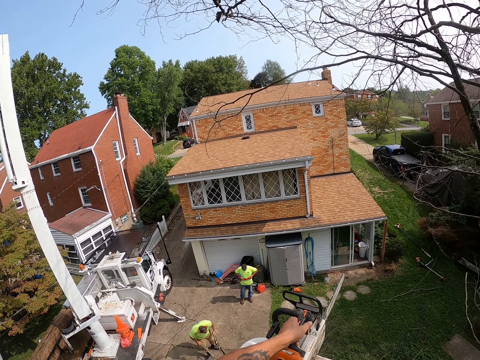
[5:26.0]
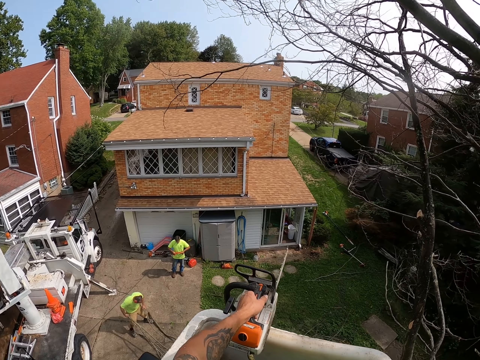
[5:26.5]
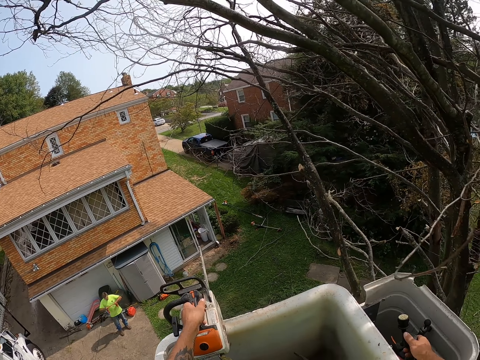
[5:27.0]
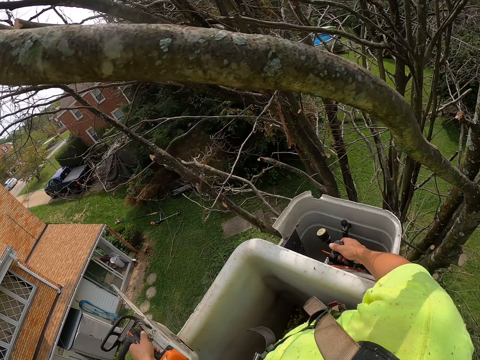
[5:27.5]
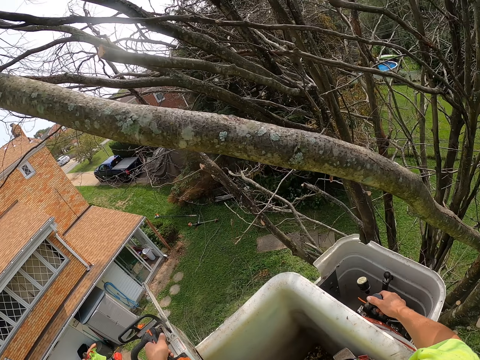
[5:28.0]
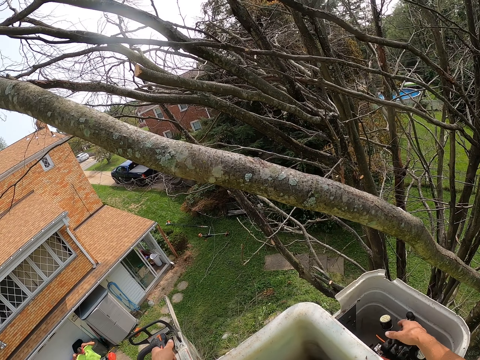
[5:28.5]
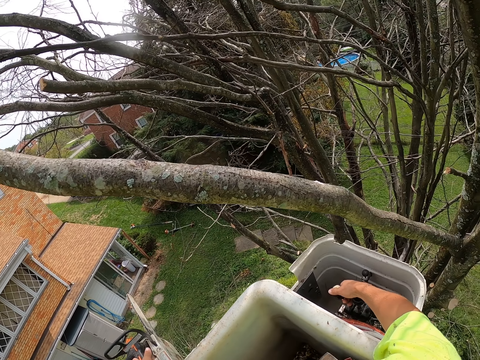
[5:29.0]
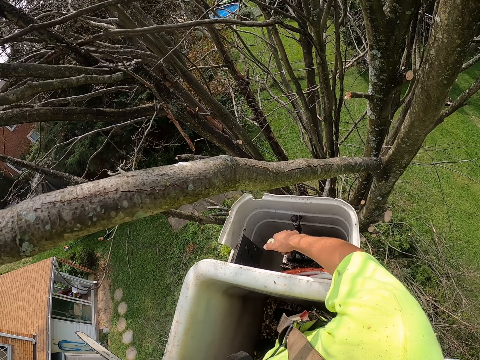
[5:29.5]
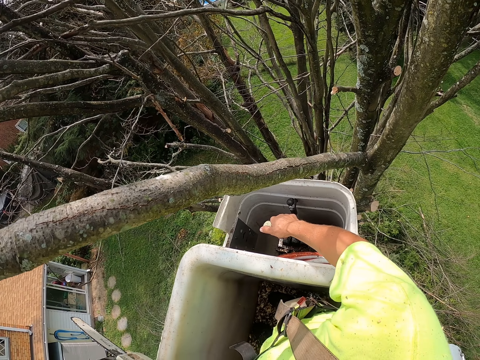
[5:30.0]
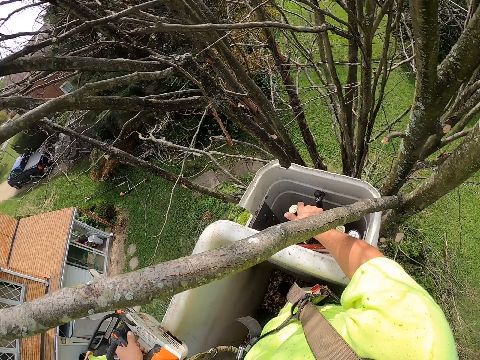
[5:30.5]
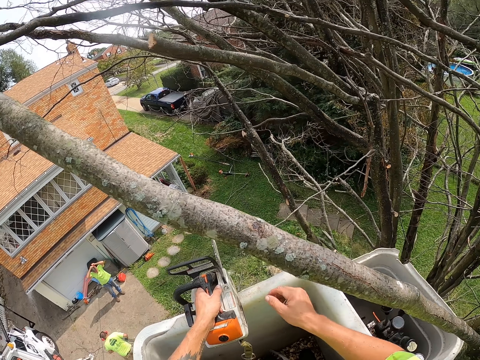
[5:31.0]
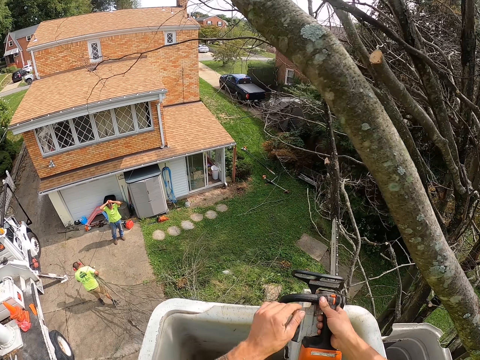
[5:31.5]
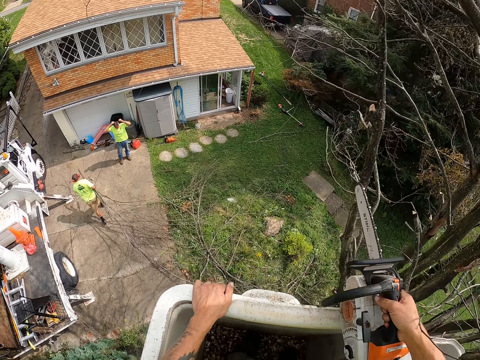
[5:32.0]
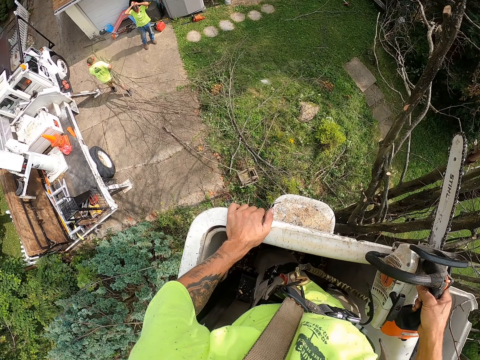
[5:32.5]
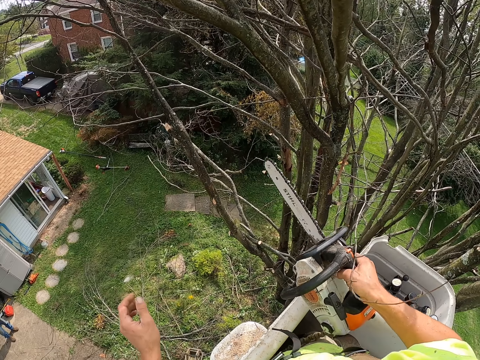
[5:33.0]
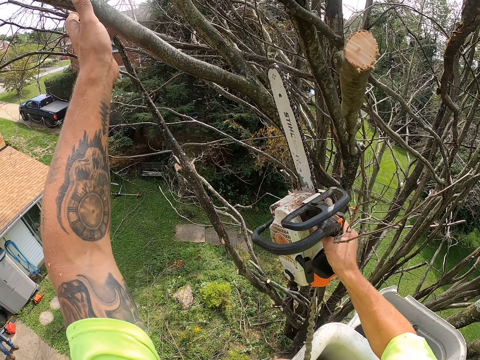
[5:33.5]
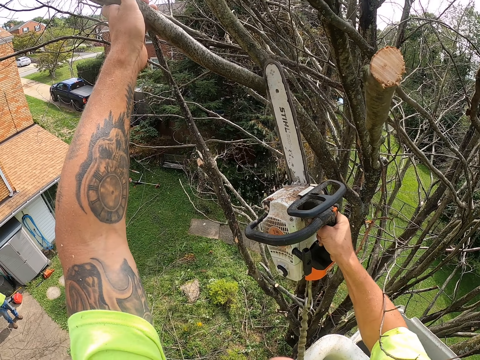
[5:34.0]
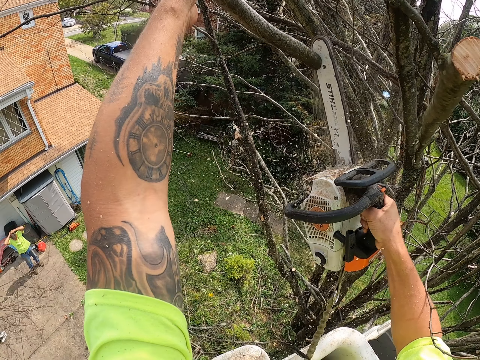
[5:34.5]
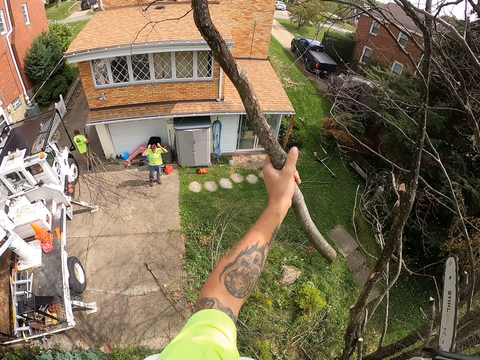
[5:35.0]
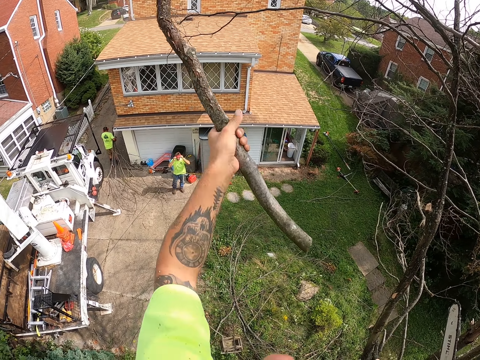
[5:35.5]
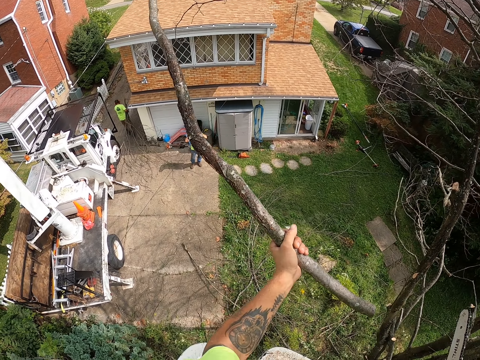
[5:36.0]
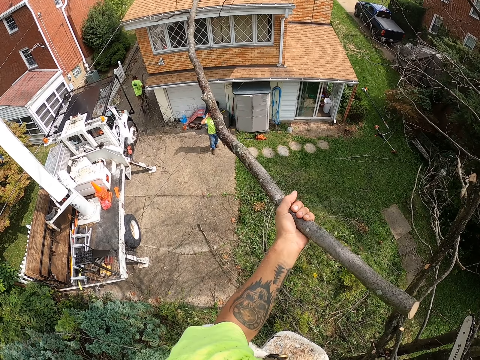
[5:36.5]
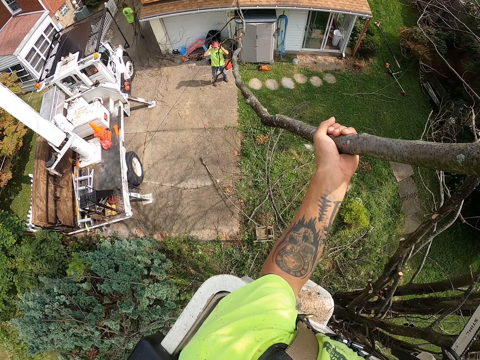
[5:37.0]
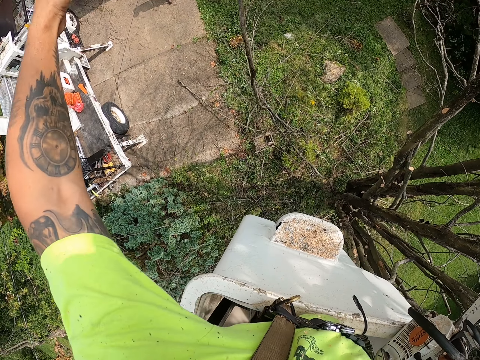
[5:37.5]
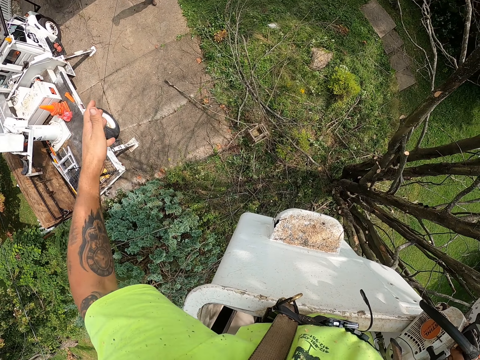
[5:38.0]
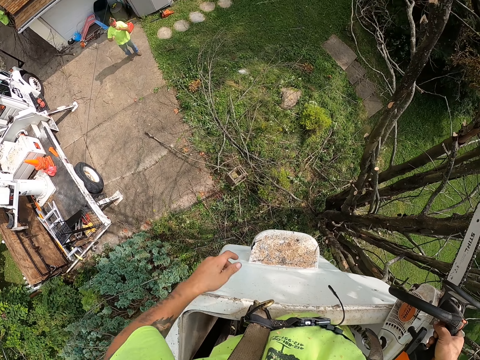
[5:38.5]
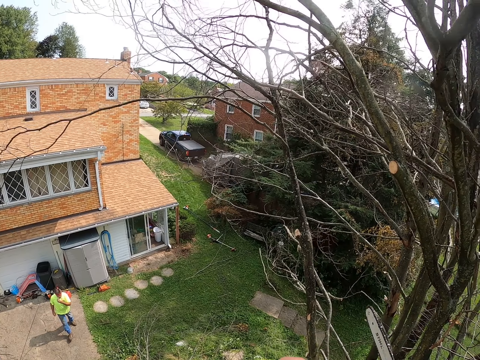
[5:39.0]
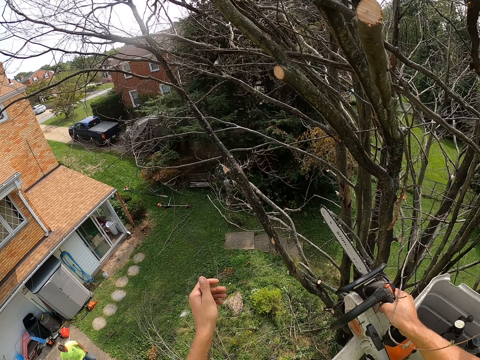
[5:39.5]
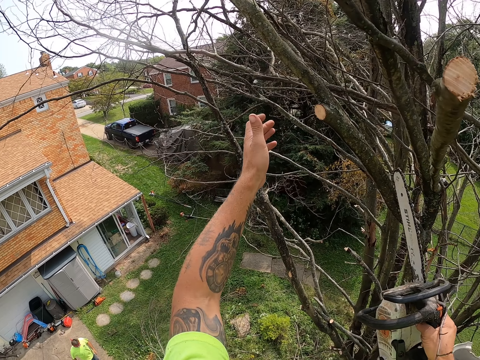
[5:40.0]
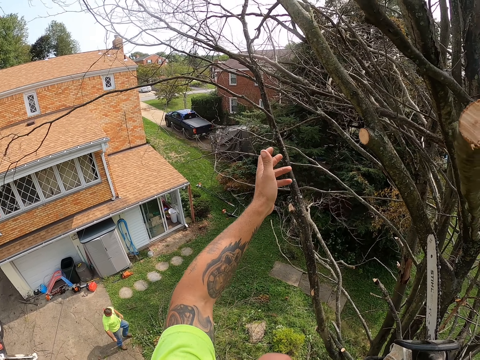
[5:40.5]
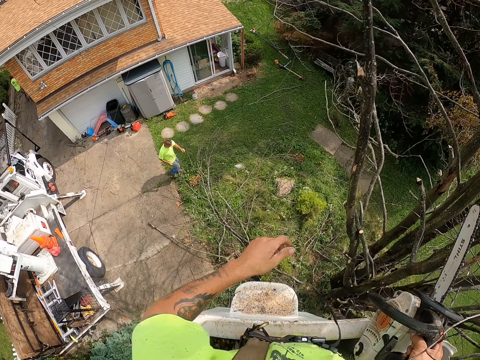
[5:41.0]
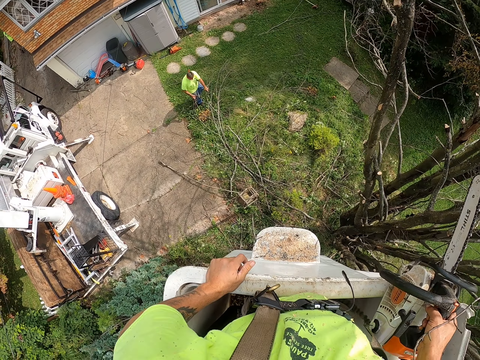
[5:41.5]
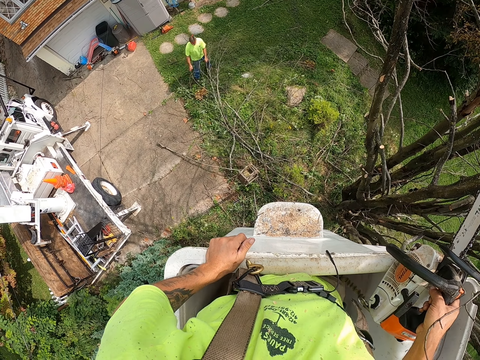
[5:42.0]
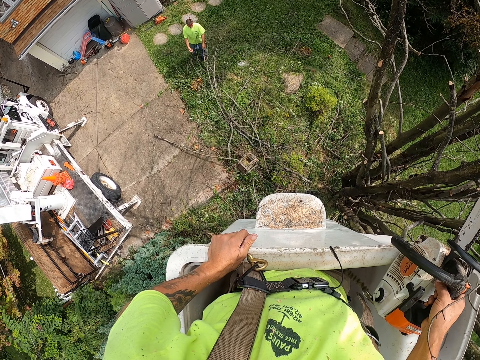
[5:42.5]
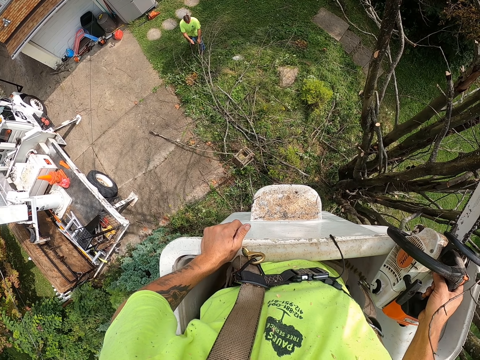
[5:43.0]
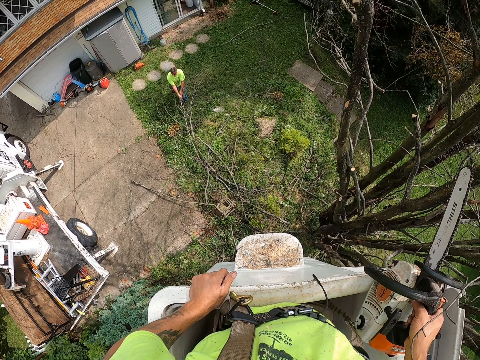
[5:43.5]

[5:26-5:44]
The camera wearer adjusts the lift with his right hand. He passes the electric chainsaw from his left hand to his right hand on the lift. He cuts a tree branch with the electric chainsaw in his right hand. He touches the branch. He throws the tree branch on the ground with his left hand. He looks around. A man packs the tree branches from the ground with both hands.

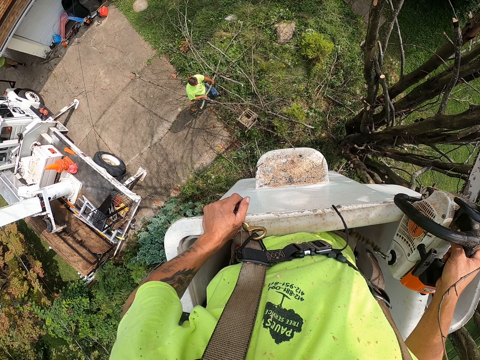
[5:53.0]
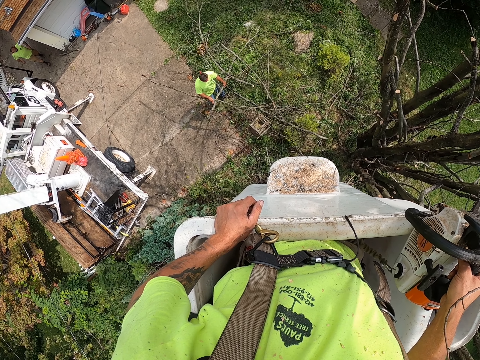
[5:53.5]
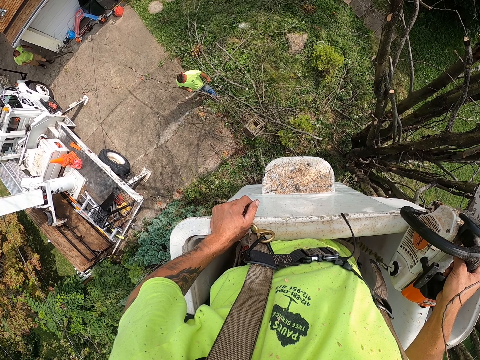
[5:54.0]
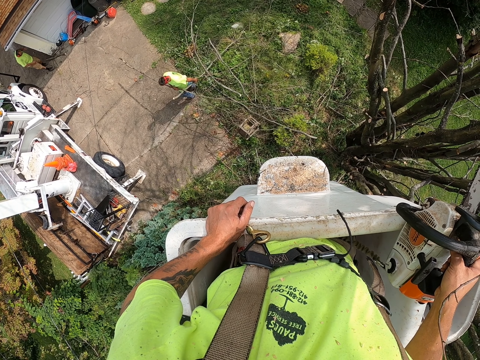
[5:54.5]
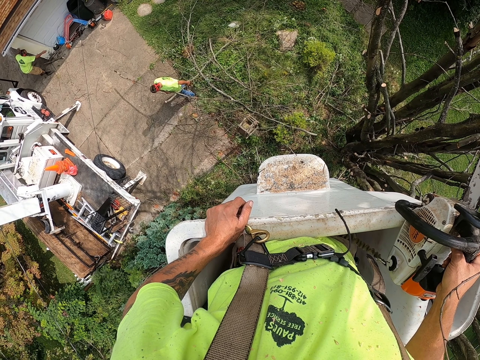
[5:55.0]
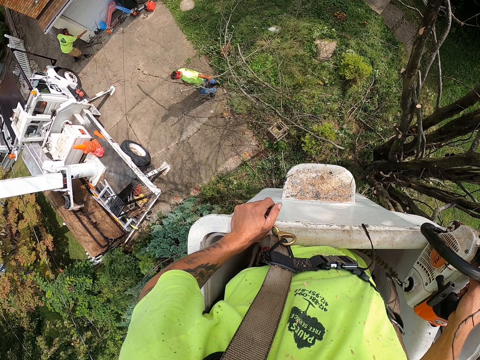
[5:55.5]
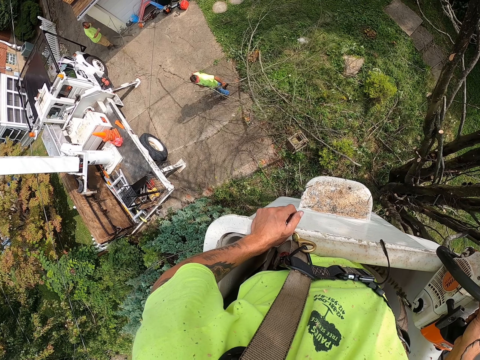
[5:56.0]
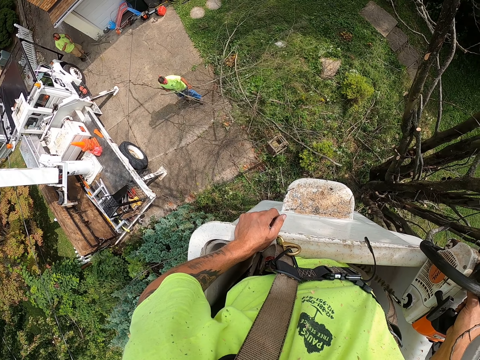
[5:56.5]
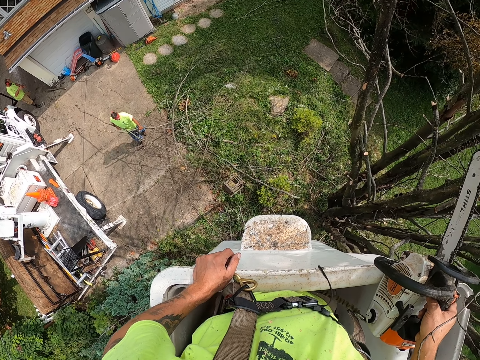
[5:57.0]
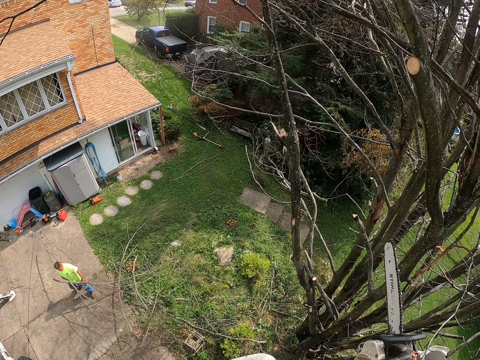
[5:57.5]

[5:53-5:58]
The man packs the tree branches from the ground with his right hand.
